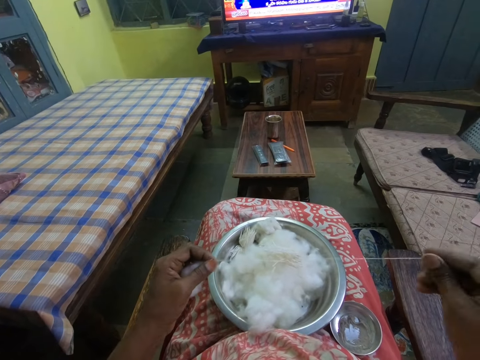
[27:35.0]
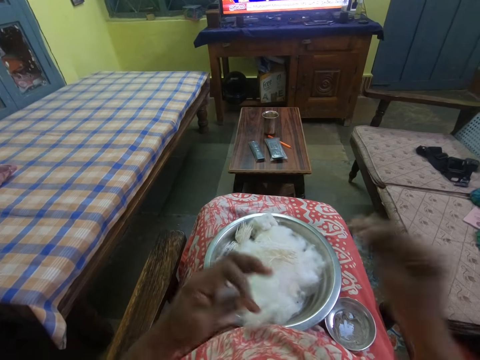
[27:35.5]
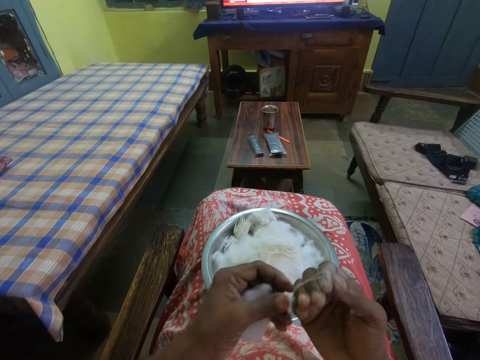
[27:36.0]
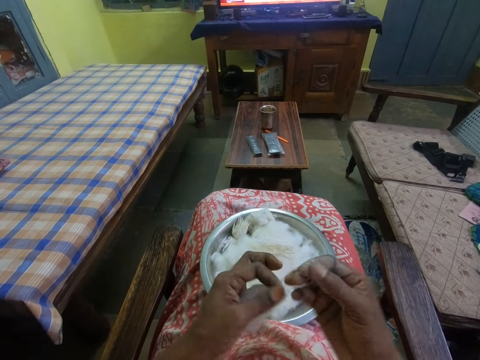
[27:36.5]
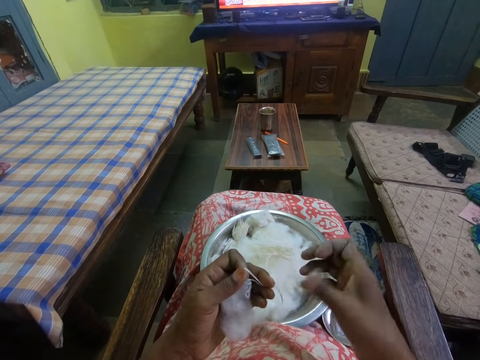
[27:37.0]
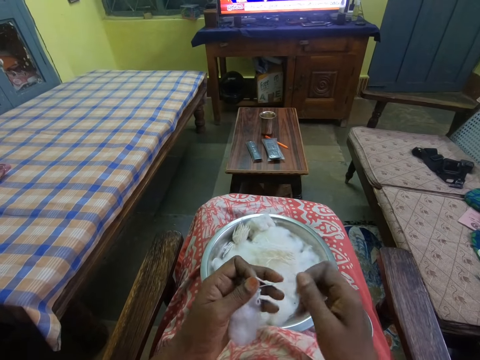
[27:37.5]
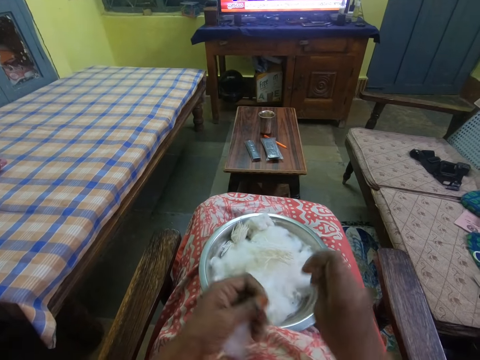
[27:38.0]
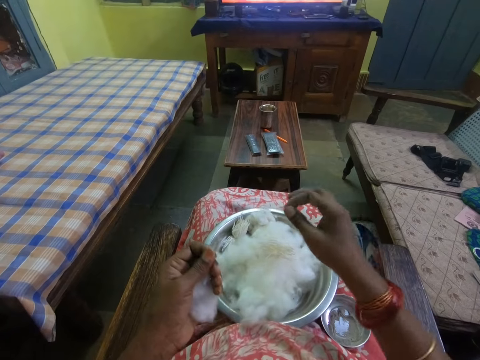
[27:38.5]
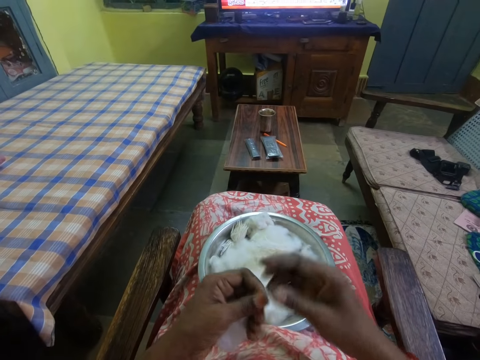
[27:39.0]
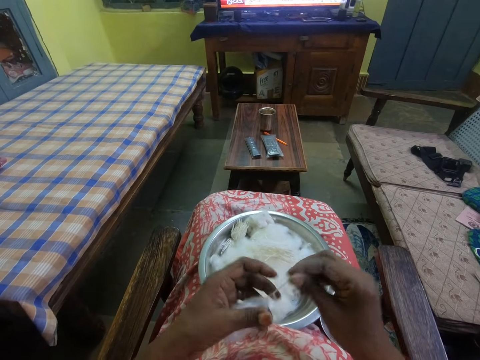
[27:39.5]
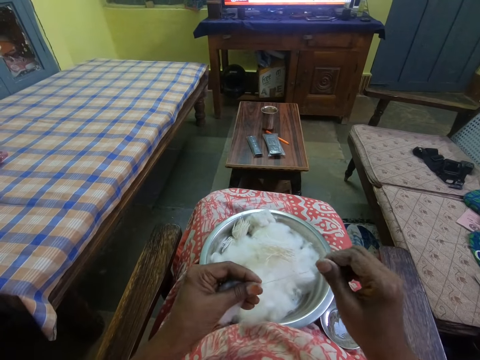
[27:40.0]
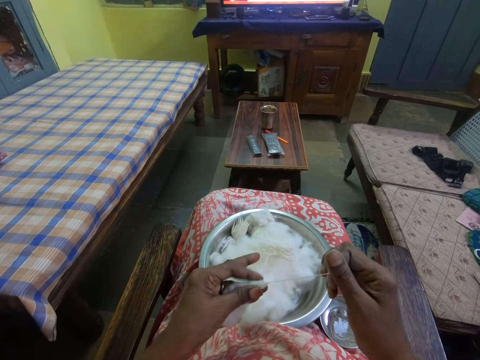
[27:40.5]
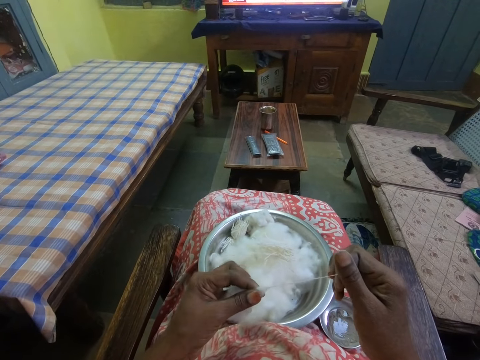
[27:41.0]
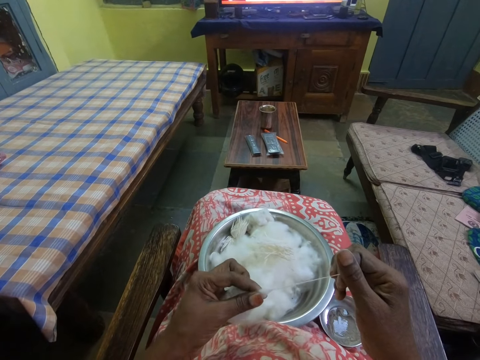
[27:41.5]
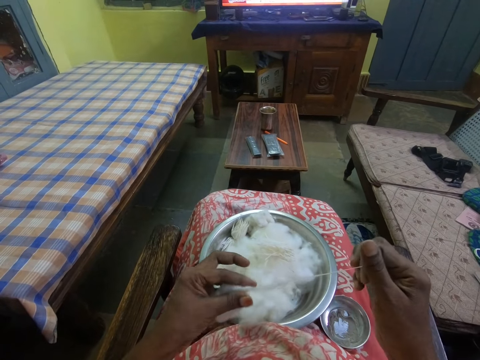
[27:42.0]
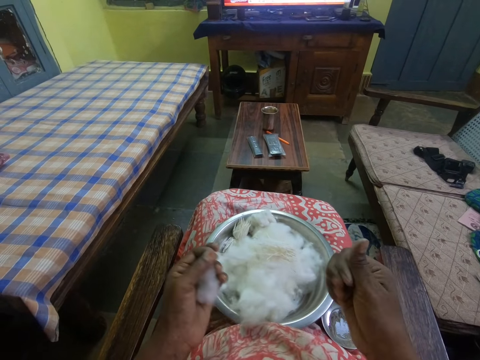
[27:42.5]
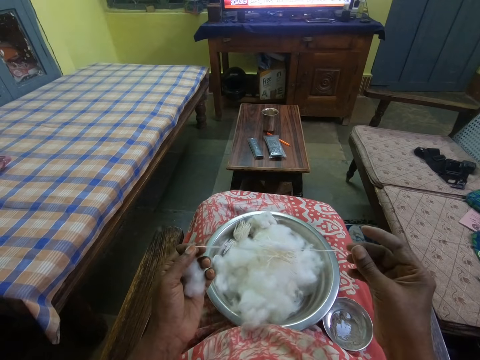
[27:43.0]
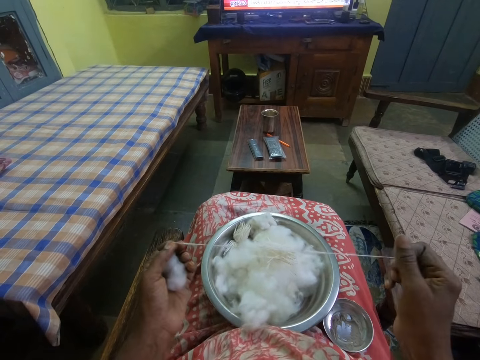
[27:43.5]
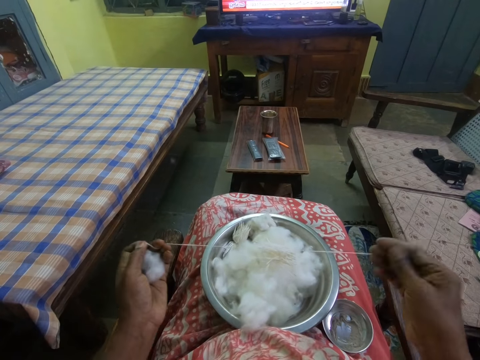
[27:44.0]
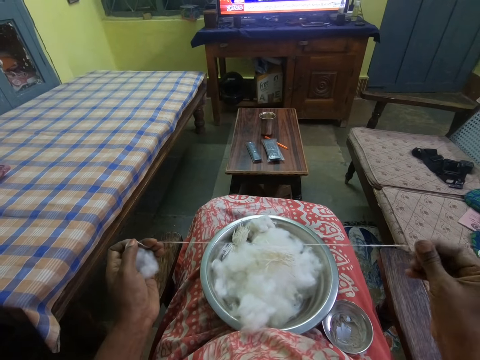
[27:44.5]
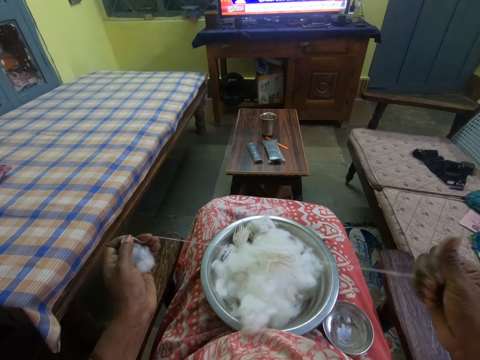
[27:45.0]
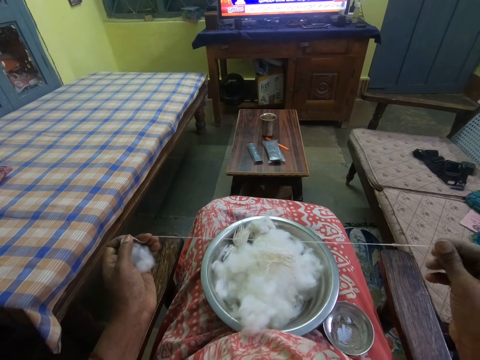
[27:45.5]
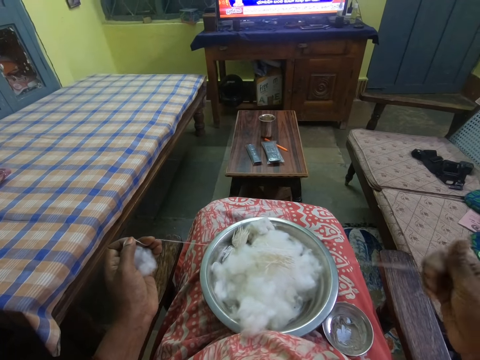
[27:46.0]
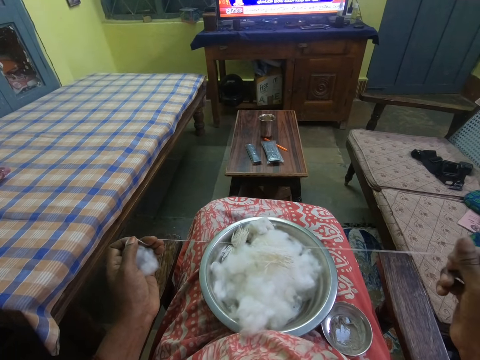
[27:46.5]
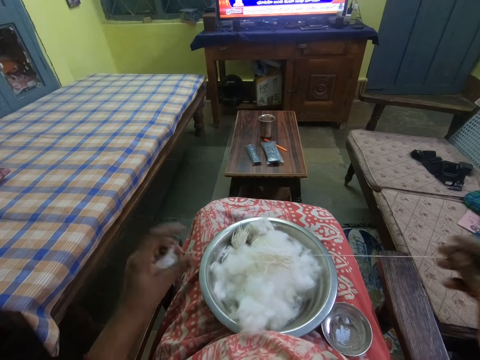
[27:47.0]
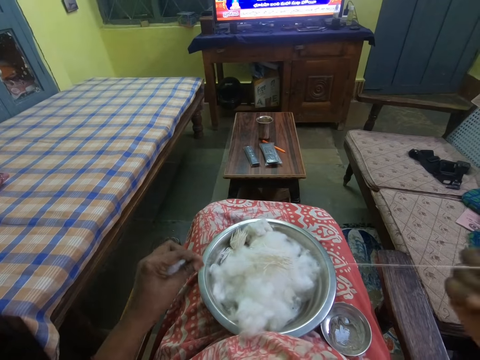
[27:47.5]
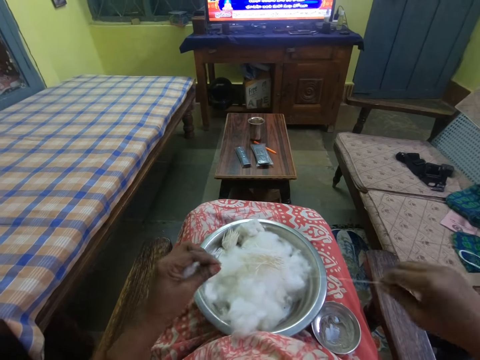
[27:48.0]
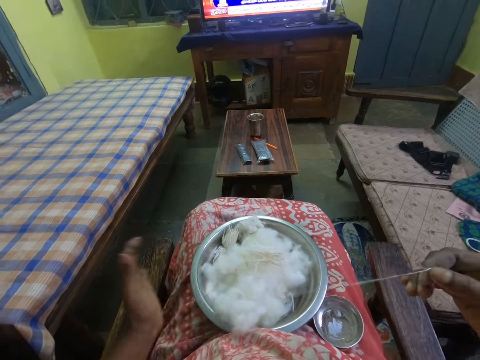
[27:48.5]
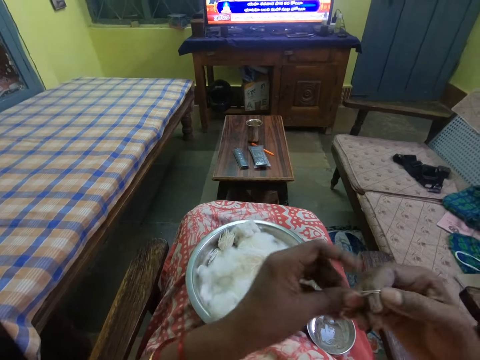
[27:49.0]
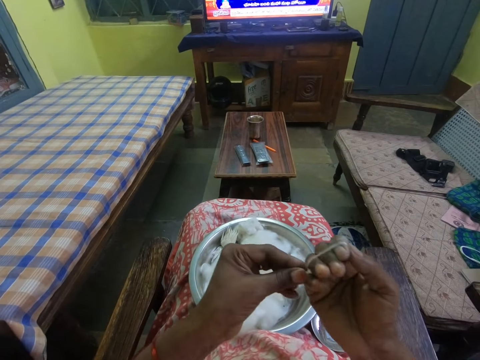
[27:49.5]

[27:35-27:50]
The camera wearer twists the thread. She cuts the cotton with her hands. She drops the thread in the bowl. She pulls the thread from the cotton. She rolls the cotton with her hands. She twists the thread.

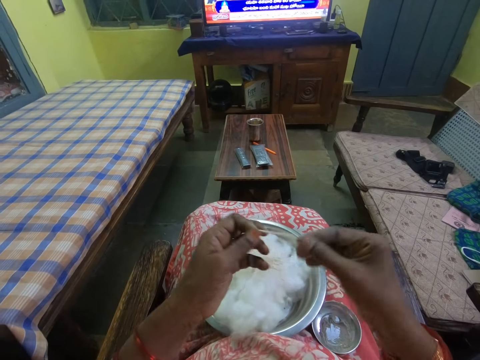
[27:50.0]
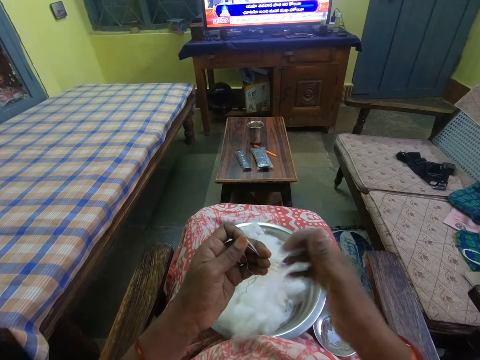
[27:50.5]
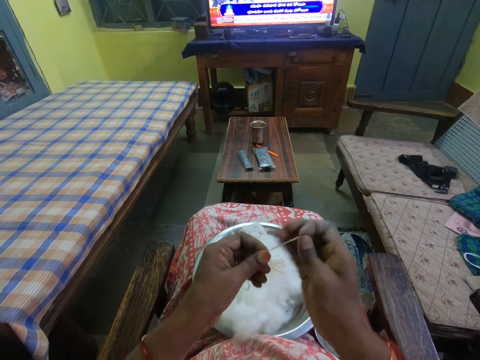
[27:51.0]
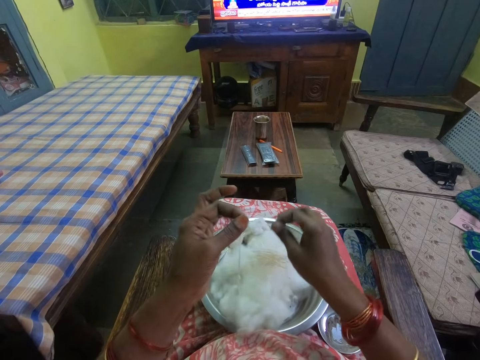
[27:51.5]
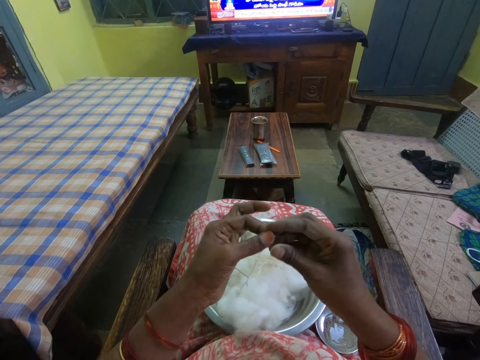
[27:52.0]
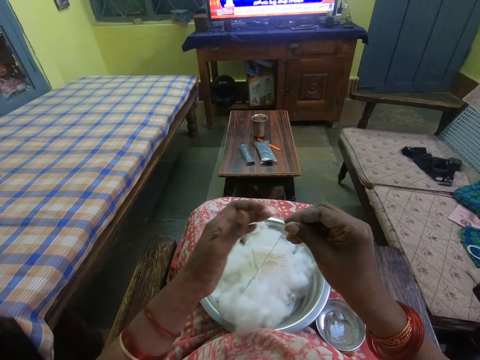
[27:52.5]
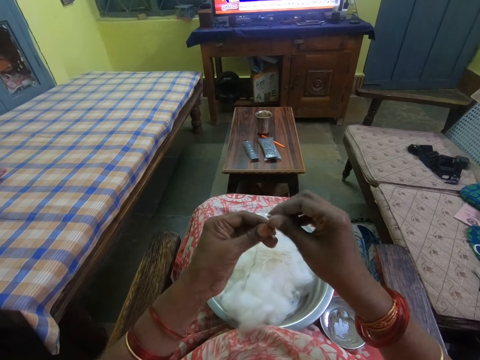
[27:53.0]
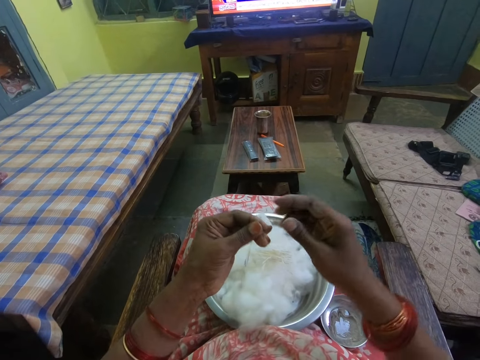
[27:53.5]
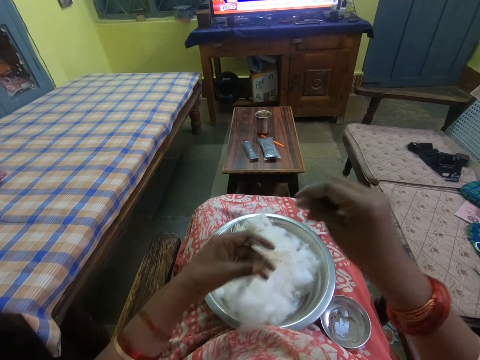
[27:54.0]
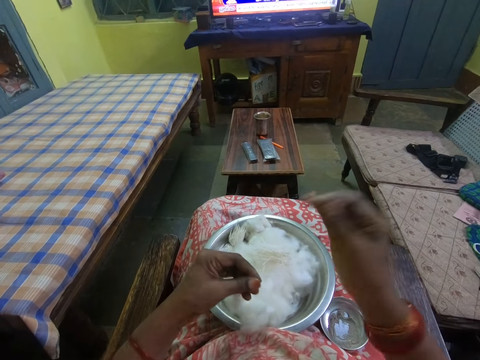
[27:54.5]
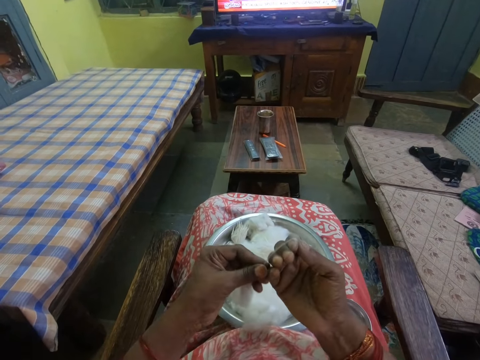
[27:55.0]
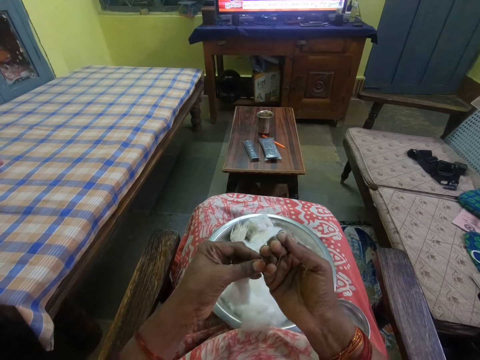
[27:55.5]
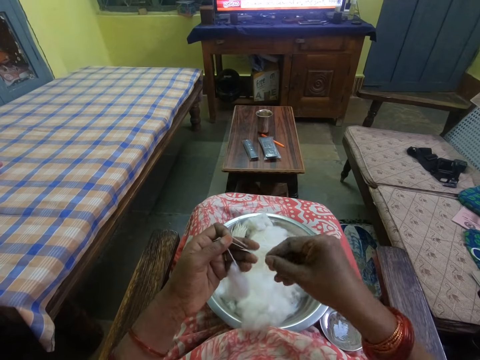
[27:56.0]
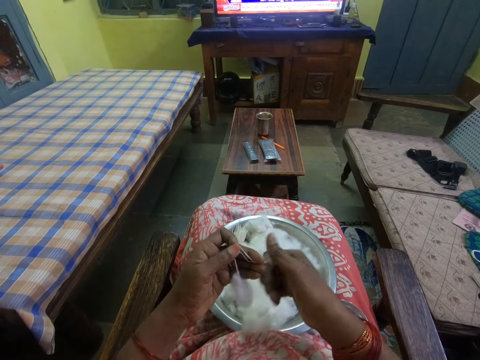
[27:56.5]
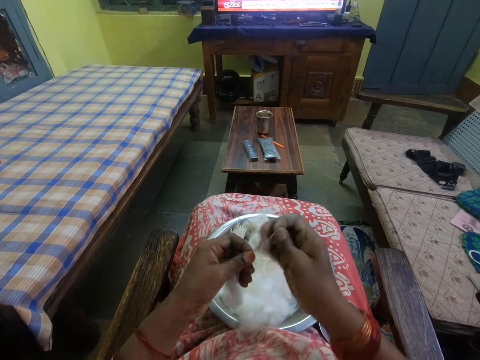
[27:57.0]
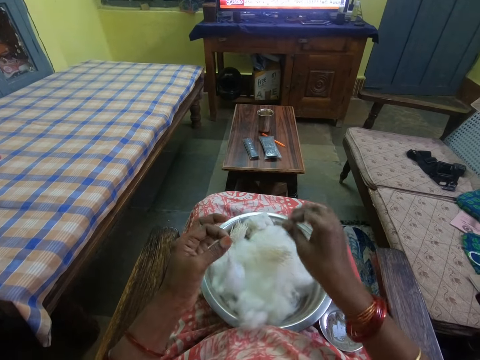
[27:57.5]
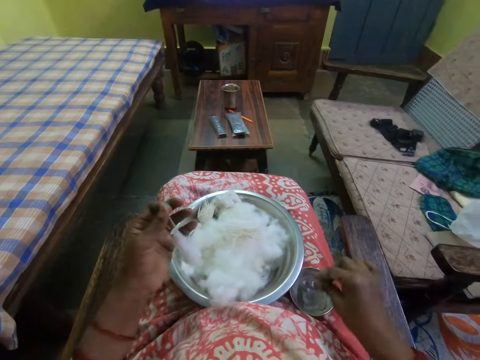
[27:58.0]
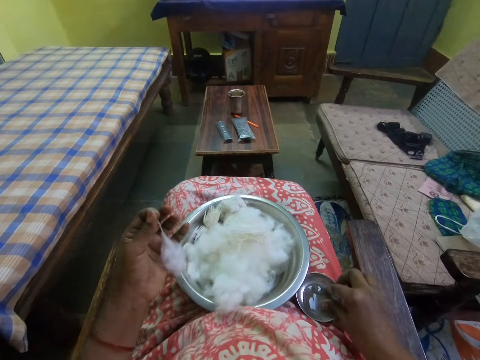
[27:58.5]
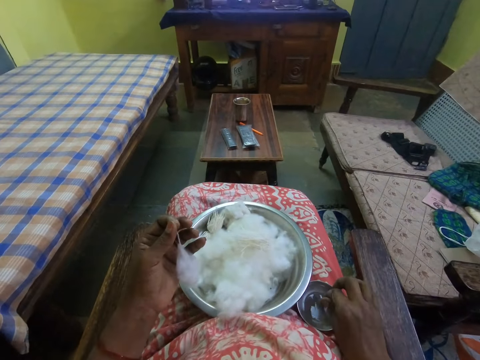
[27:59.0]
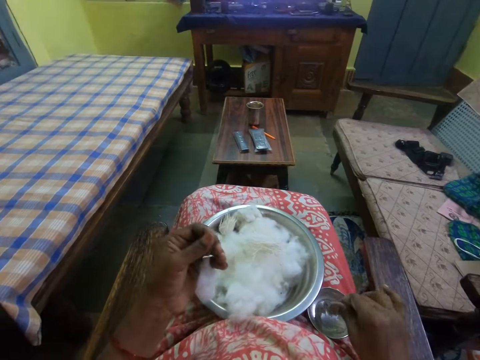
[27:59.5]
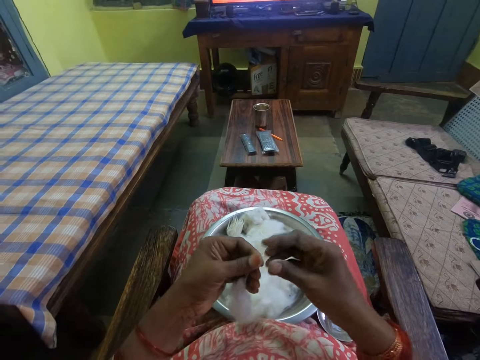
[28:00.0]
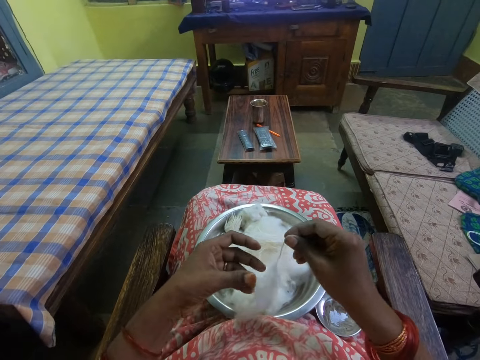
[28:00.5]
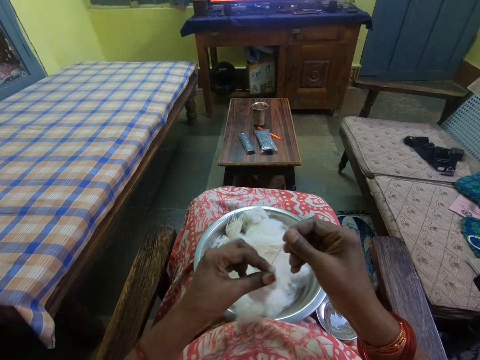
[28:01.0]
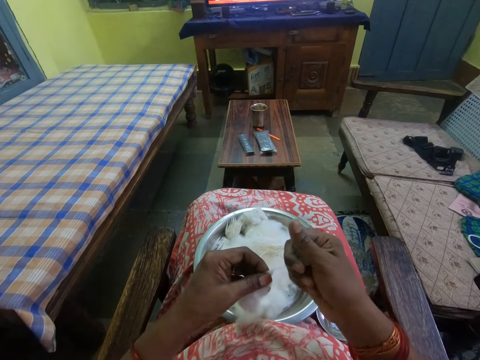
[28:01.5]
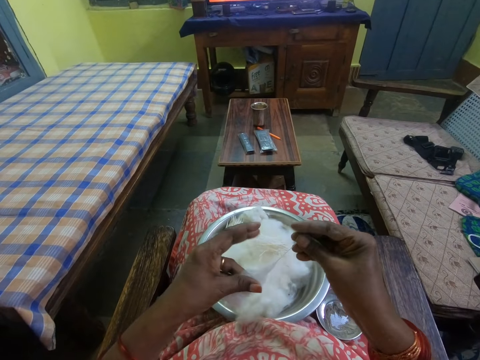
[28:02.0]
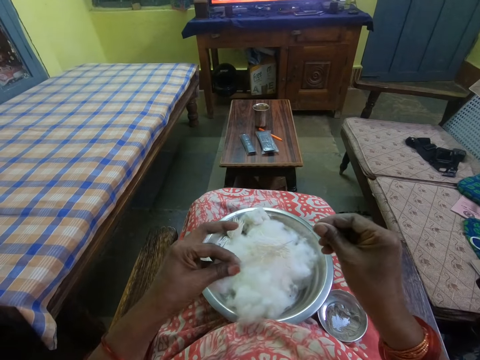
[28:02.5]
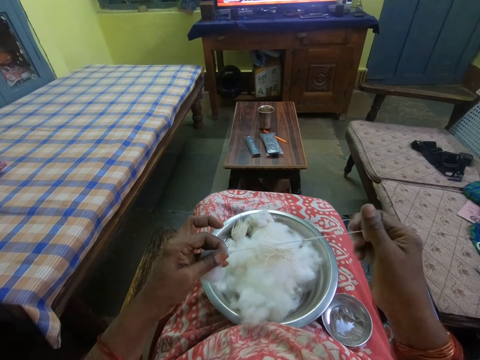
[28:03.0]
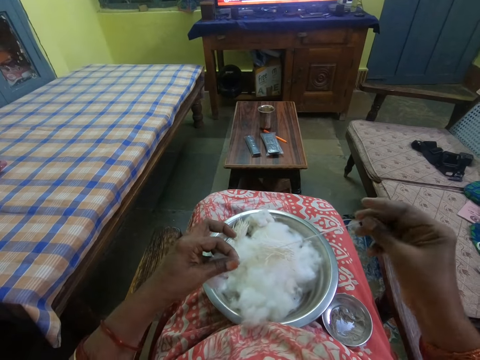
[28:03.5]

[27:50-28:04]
The camera wearer cuts the cotton with her hands. She puts the cotton inside the bowl. She rolls the cotton with her hands. She cuts the cotton with her hands. She drops the thread in the bowl. She dips her fingers inside the oil. She pulls the thread from the cotton. She rolls the cotton with her hands.
